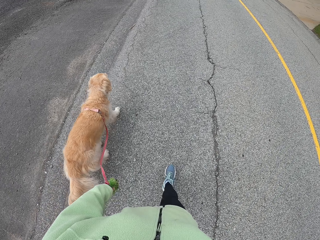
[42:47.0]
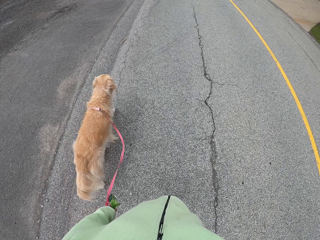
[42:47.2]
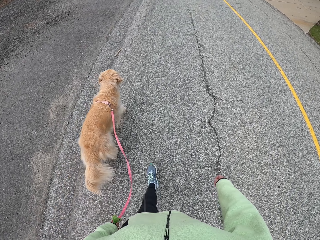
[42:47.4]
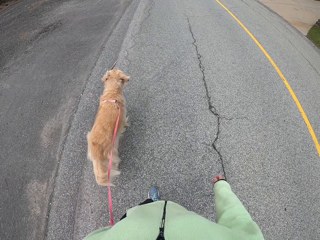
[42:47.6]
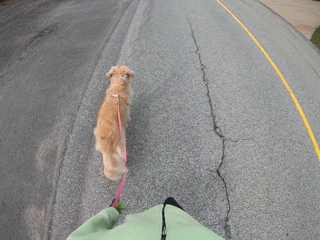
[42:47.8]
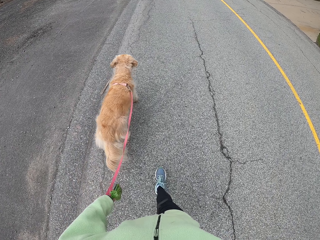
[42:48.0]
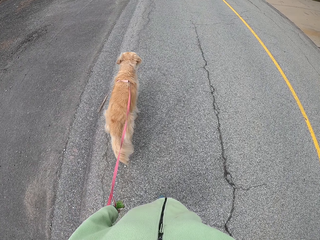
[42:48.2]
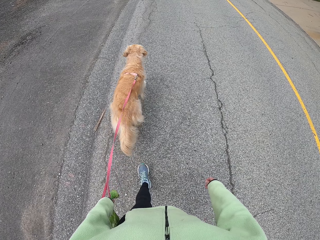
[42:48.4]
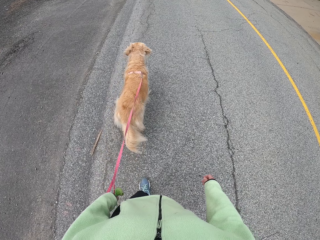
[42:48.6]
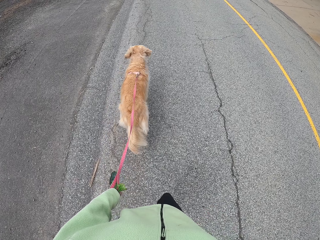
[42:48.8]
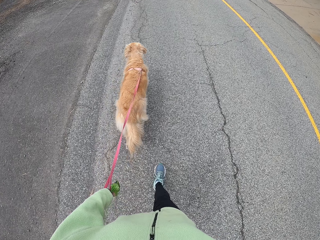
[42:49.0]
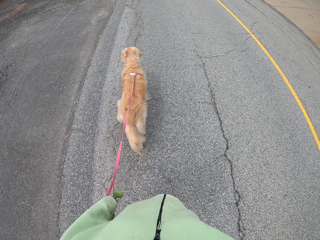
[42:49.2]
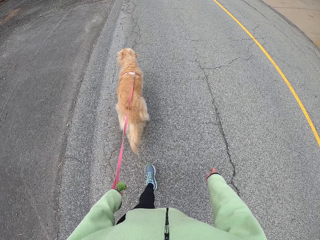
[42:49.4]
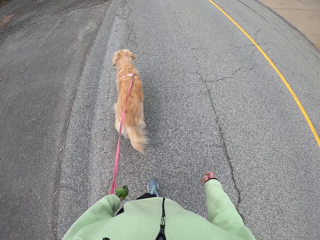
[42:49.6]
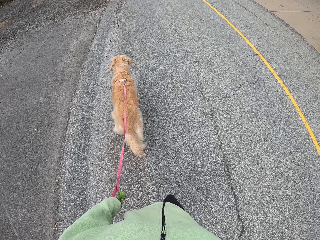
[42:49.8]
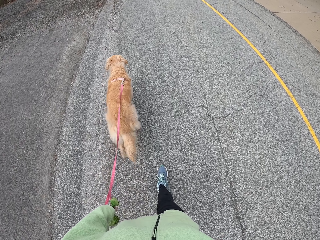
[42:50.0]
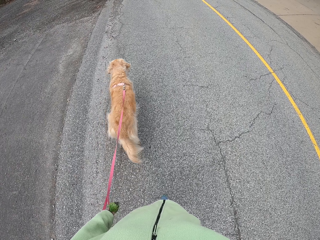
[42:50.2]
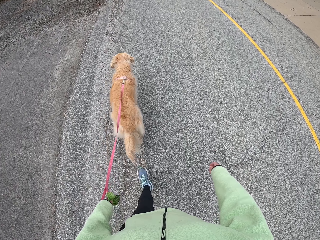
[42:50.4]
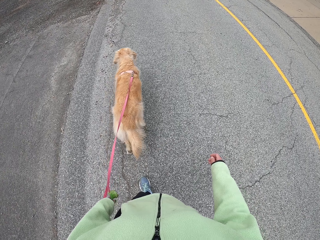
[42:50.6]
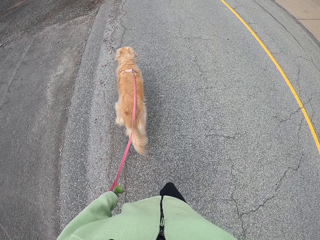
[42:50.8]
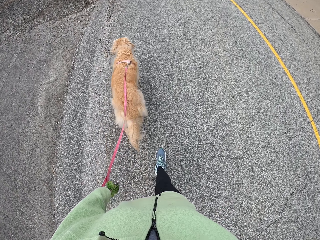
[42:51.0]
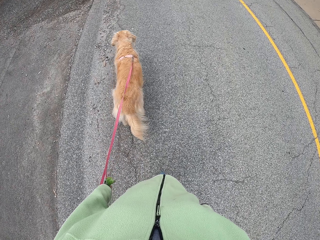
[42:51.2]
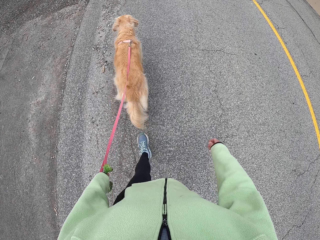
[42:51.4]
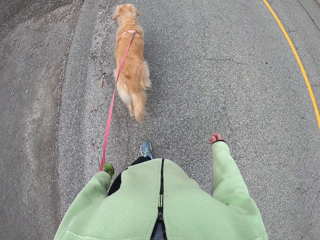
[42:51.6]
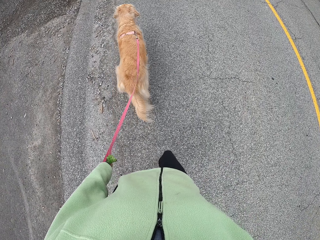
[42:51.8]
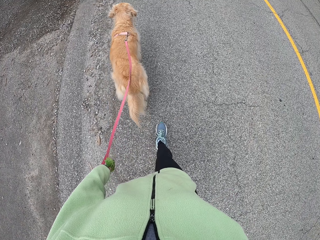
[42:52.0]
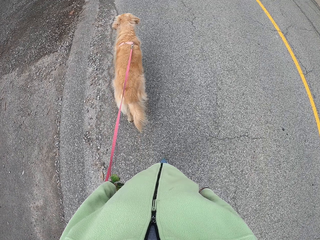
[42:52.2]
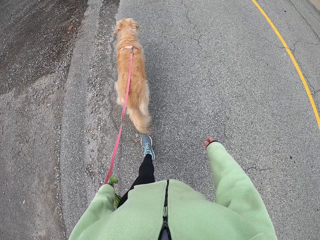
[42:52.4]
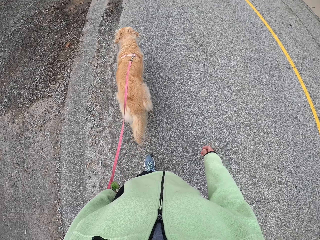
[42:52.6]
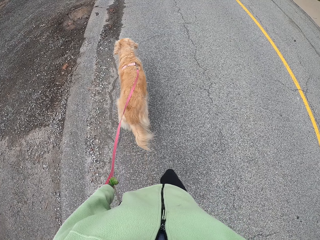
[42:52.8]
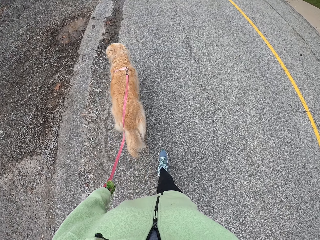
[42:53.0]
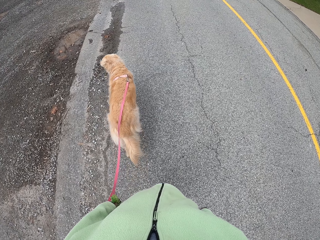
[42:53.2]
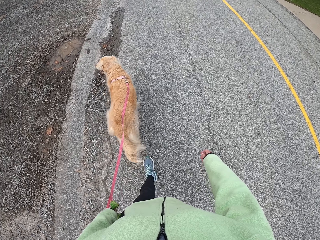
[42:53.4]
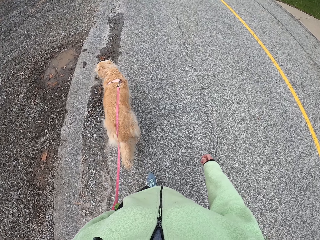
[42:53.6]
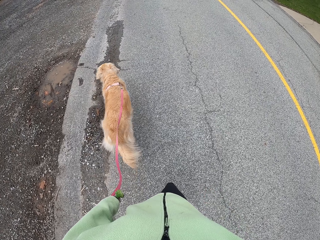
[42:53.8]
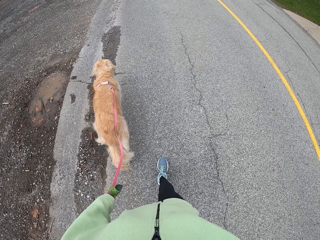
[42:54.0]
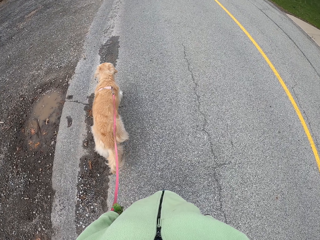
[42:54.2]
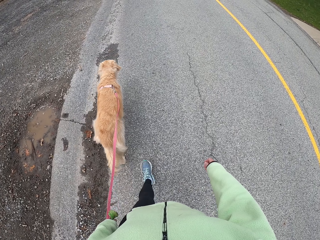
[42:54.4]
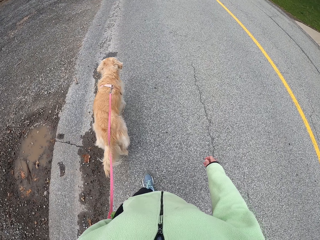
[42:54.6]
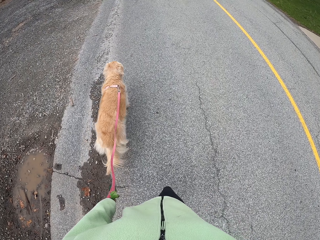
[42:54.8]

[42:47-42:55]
The camera wearer pulls a dog leash. They walk along the road.

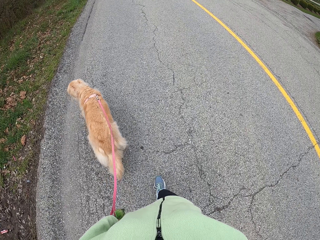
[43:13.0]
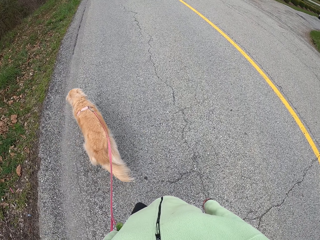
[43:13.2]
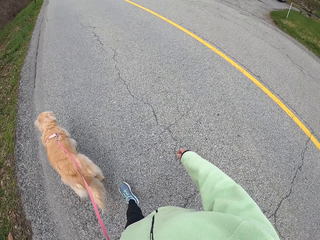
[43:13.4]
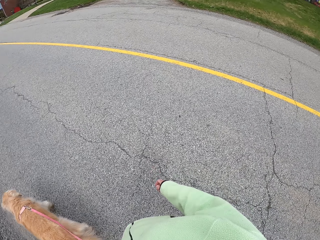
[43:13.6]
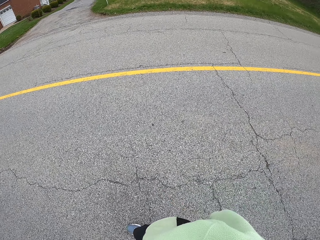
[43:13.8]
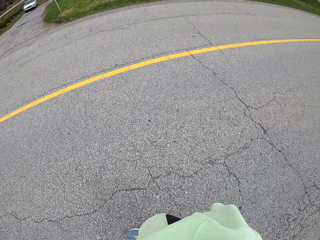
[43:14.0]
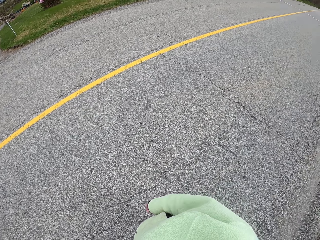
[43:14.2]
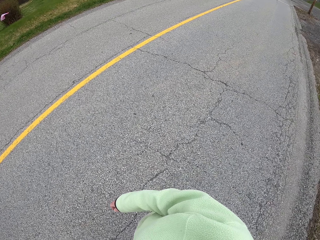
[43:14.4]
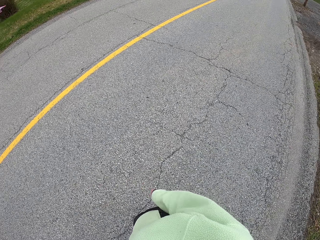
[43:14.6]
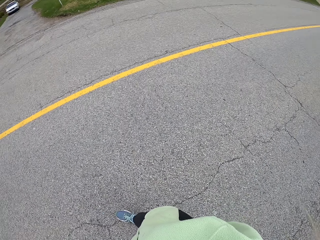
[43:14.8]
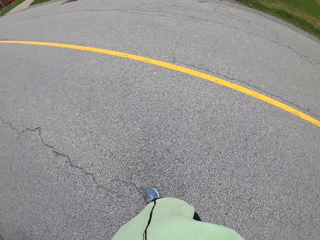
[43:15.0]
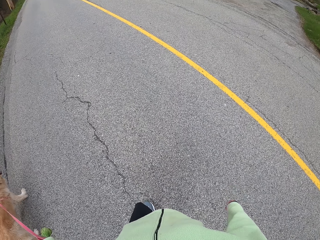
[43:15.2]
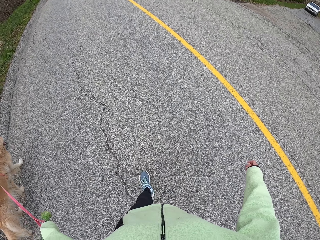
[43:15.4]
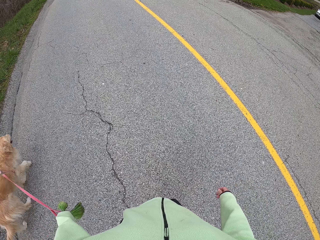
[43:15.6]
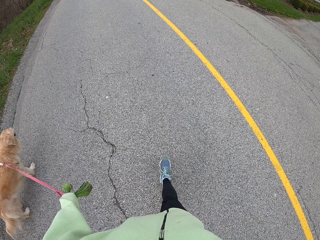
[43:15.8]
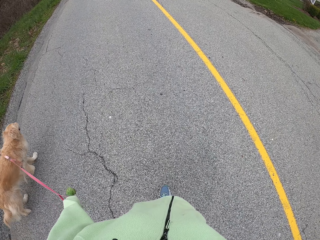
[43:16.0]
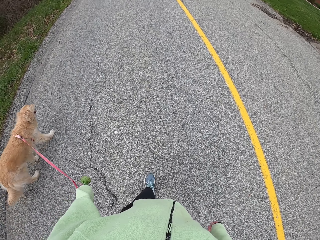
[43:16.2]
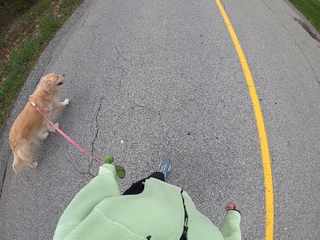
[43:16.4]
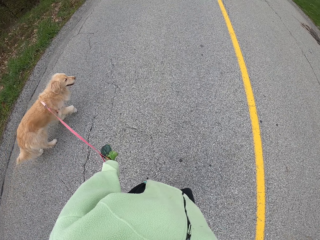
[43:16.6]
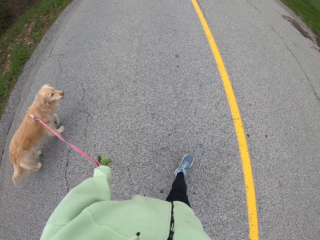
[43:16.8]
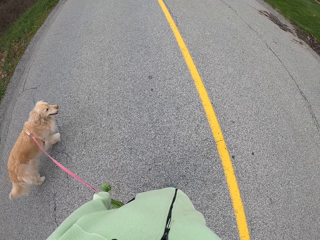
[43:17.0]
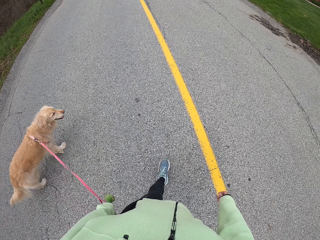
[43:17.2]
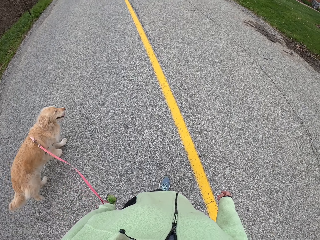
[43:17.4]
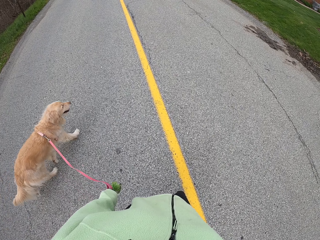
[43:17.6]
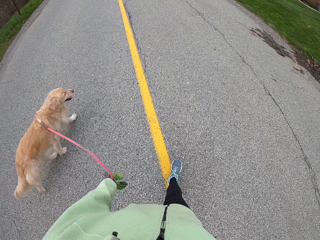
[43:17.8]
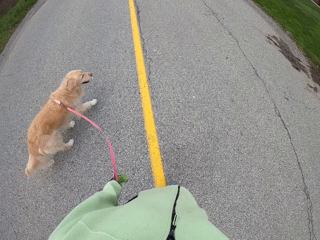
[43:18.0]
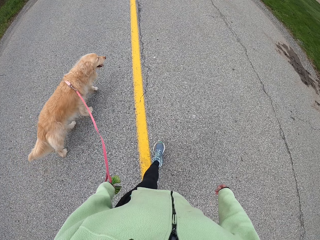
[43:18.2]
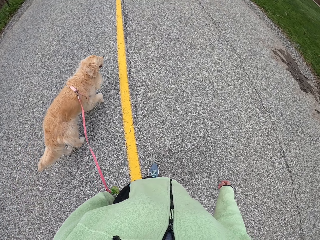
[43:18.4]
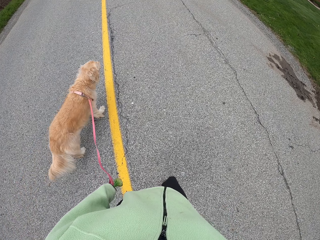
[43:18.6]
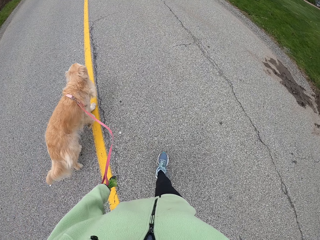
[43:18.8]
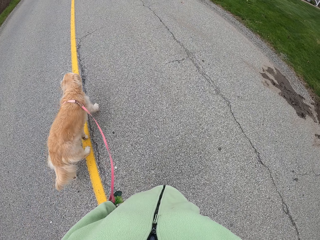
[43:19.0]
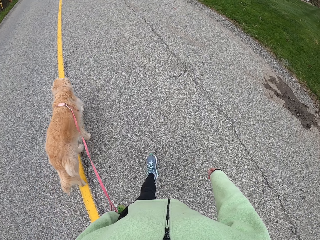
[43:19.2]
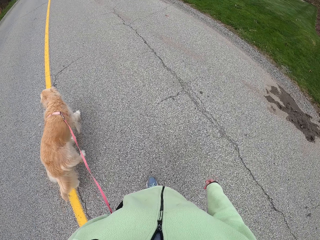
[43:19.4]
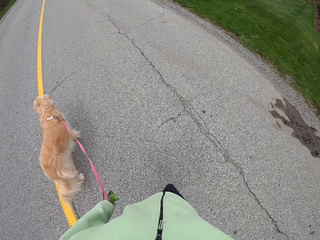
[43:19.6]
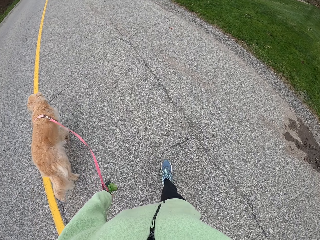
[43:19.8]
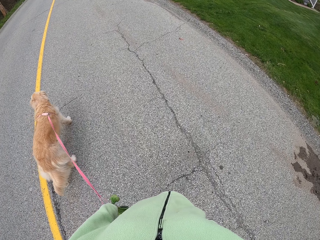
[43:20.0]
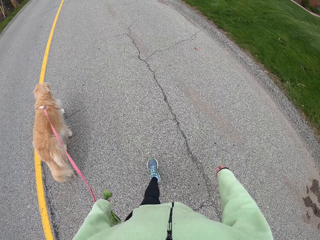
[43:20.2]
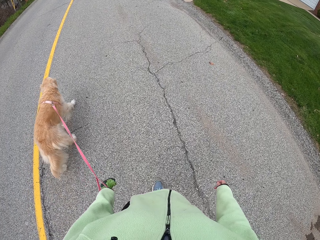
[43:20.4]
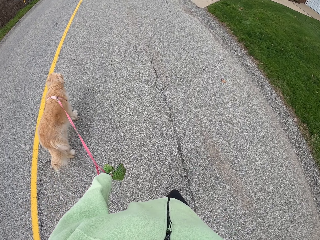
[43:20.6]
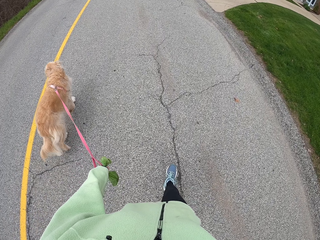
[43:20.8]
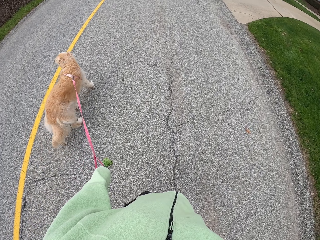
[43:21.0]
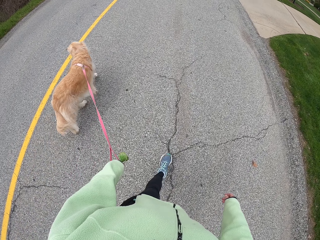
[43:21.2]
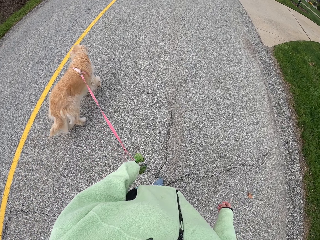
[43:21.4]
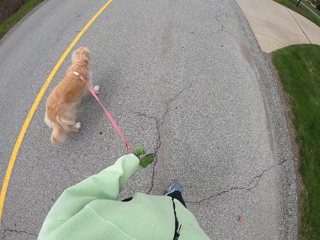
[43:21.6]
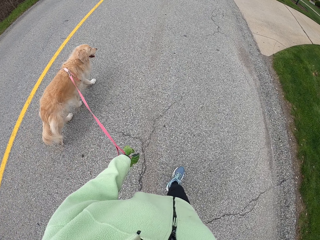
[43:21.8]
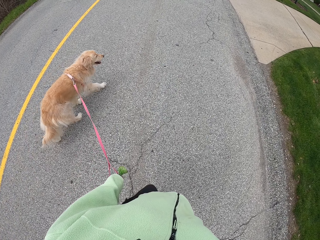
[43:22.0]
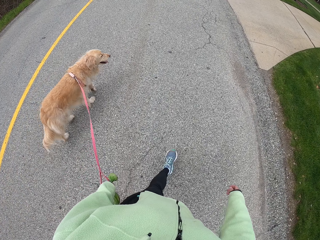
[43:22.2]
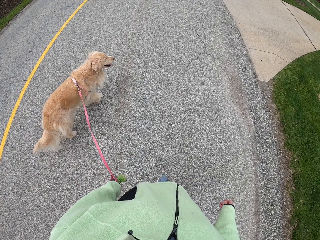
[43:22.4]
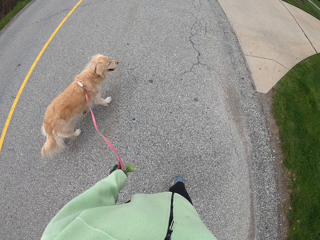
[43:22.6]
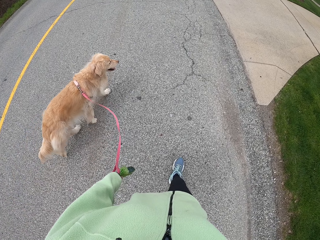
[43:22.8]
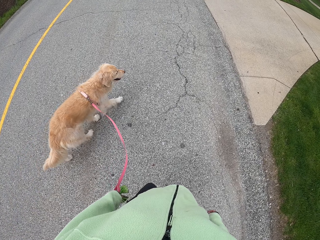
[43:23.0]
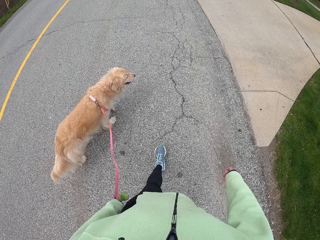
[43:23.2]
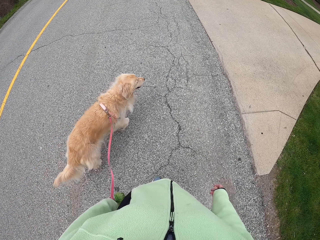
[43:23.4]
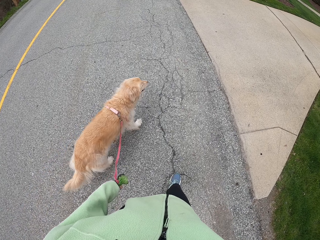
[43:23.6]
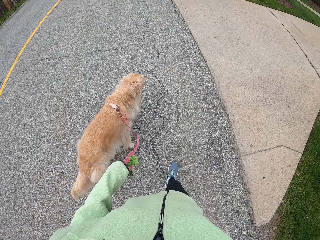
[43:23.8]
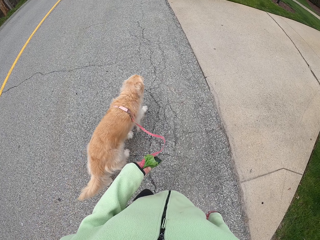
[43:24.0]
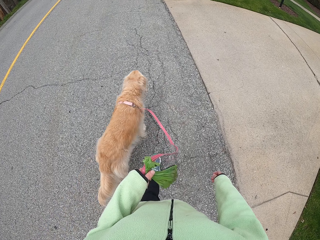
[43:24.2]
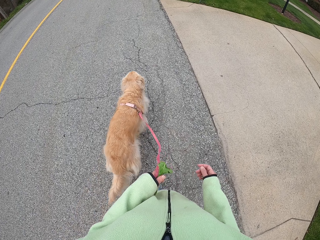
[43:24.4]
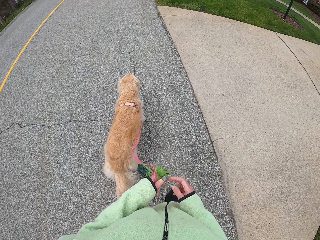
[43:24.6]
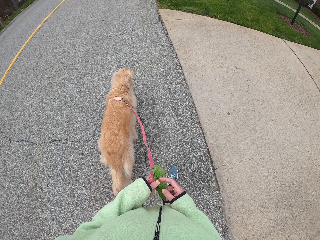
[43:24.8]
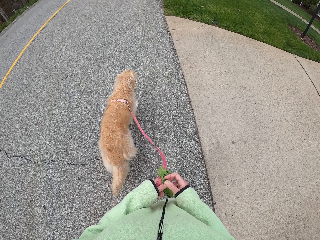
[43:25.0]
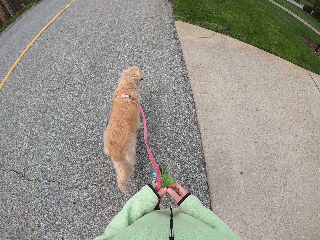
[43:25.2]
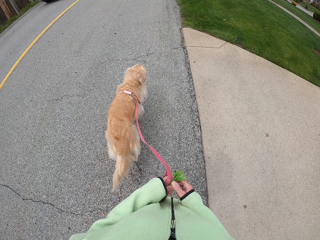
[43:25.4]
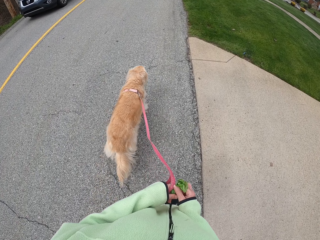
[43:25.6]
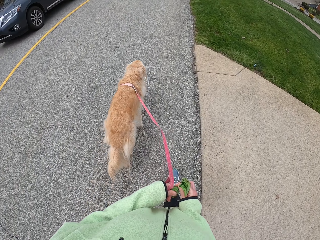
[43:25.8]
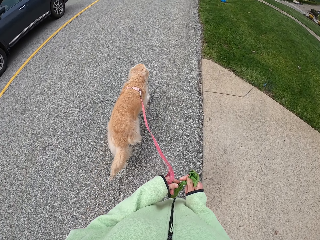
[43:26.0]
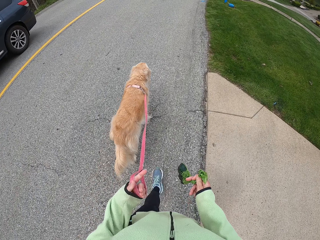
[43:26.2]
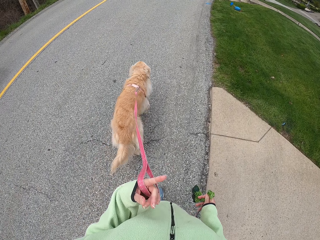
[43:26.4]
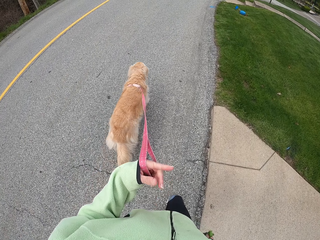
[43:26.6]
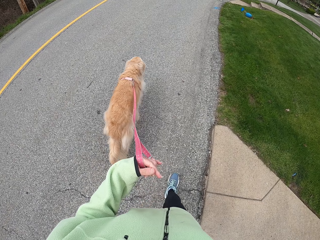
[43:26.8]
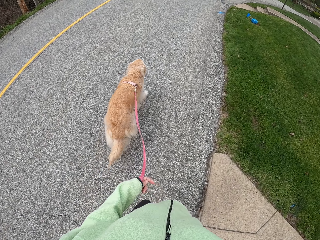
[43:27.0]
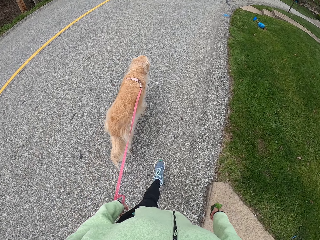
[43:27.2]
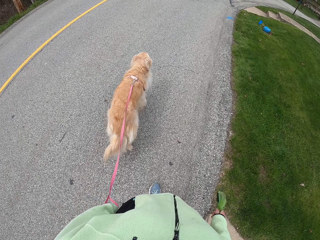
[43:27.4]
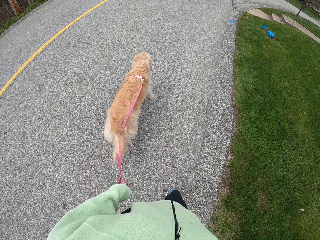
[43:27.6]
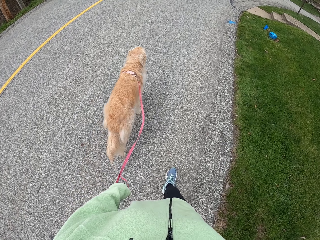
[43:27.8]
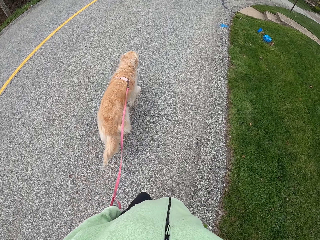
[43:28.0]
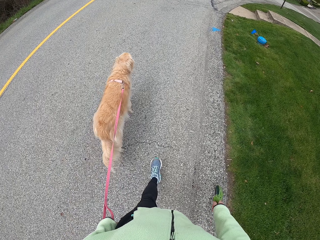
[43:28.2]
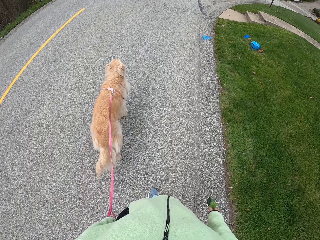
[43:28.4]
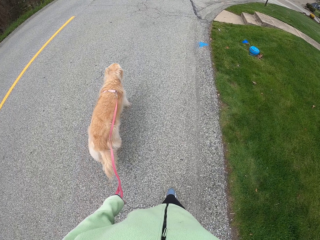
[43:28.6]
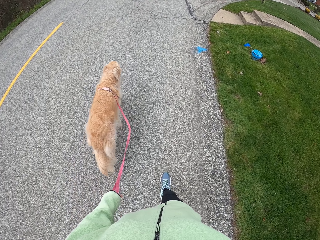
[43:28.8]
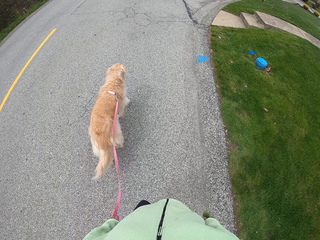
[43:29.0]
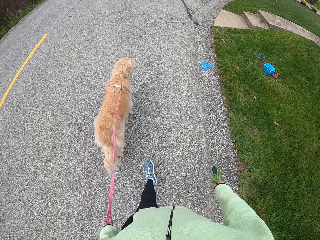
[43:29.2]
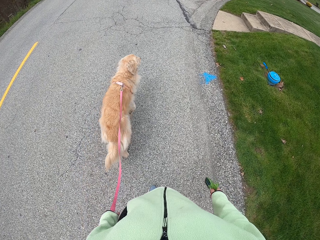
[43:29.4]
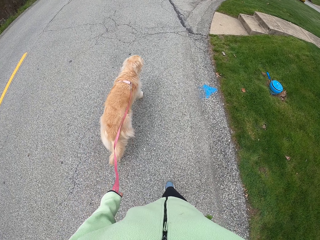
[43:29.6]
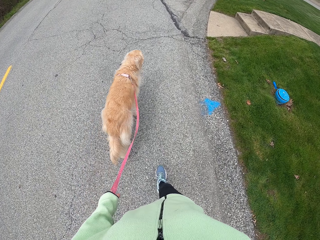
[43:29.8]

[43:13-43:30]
The camera wearer looks around. They cross the road with a dog. They walk around on the road with the dog. They transfer the small bag to the right hand. They walk around on the road with the dog. They adjust the dog leash on the hand.
